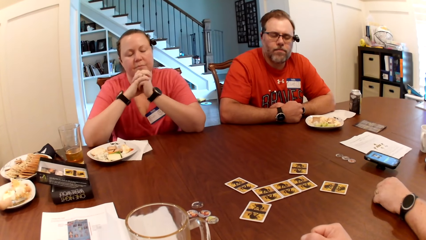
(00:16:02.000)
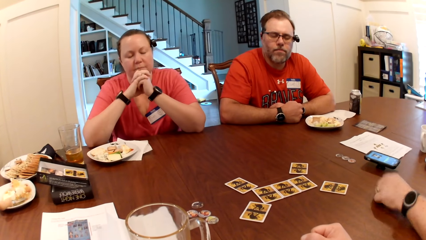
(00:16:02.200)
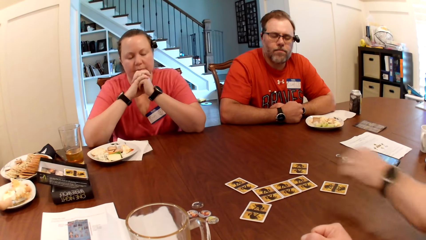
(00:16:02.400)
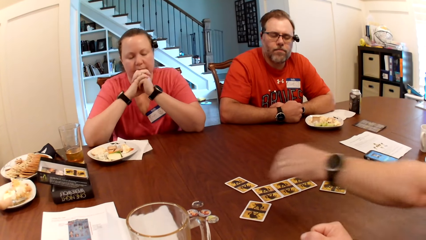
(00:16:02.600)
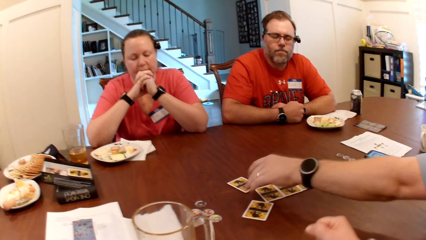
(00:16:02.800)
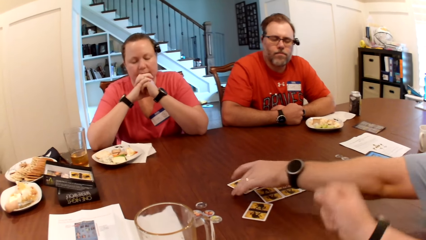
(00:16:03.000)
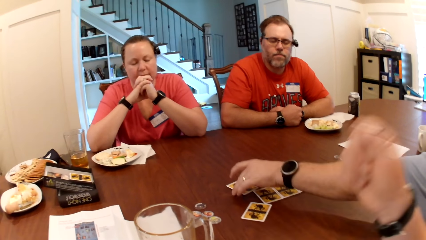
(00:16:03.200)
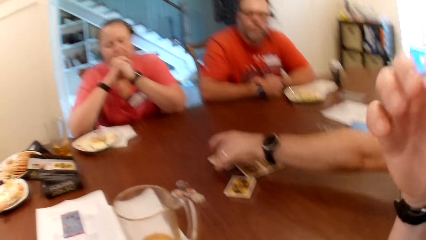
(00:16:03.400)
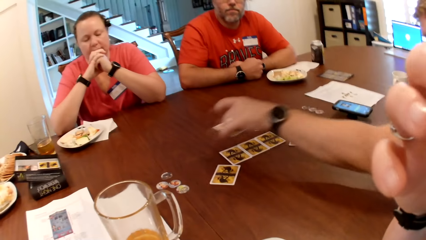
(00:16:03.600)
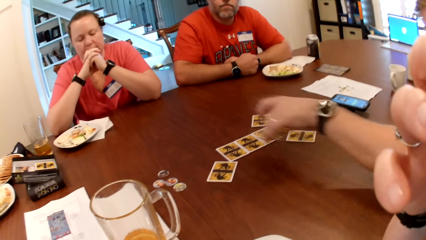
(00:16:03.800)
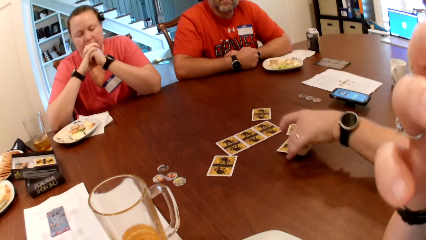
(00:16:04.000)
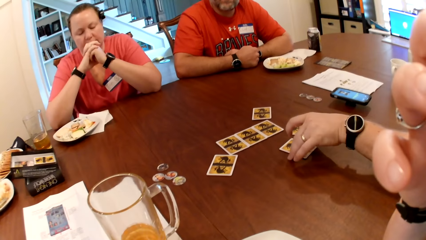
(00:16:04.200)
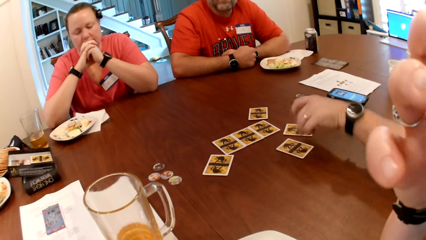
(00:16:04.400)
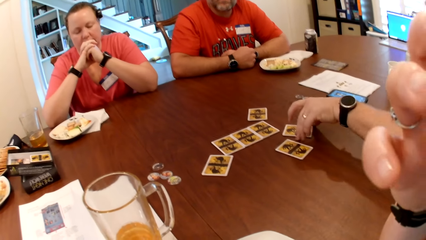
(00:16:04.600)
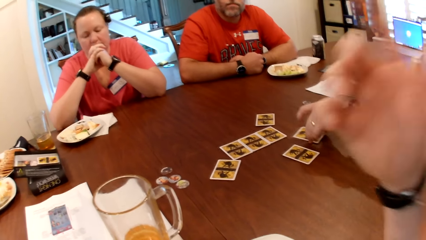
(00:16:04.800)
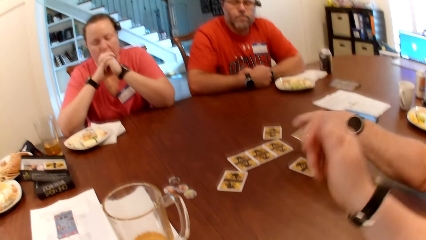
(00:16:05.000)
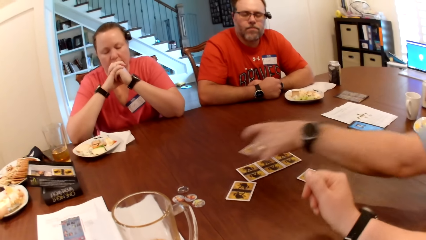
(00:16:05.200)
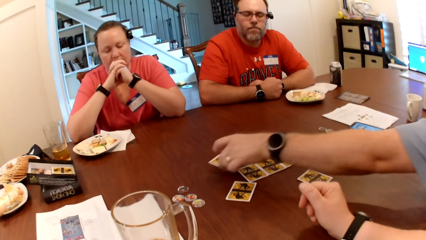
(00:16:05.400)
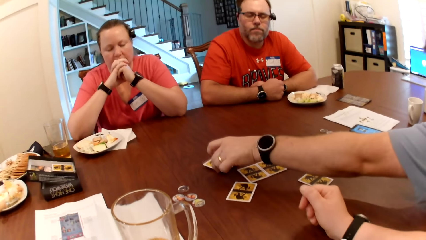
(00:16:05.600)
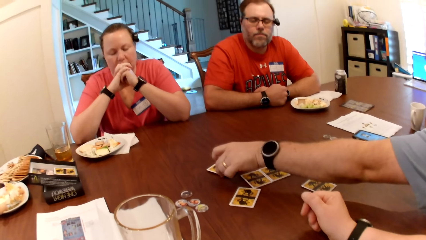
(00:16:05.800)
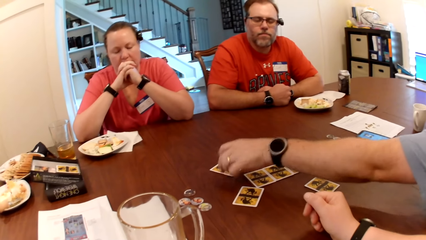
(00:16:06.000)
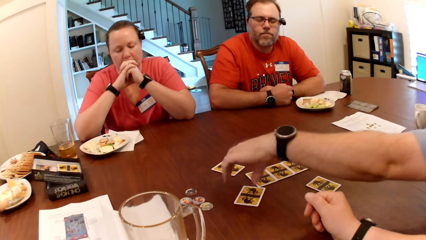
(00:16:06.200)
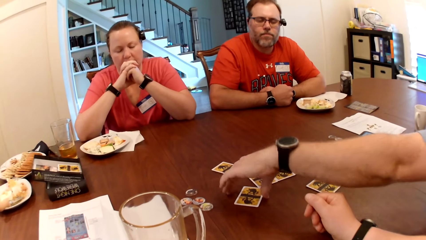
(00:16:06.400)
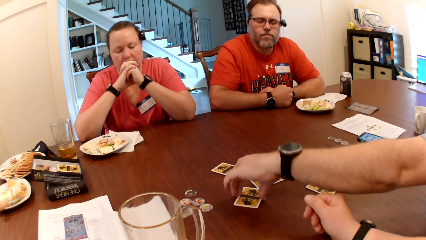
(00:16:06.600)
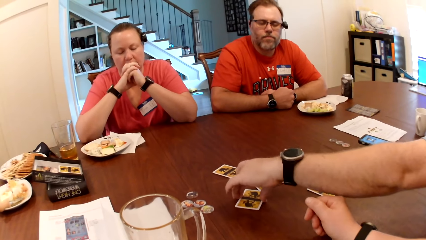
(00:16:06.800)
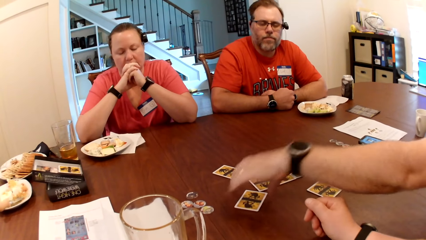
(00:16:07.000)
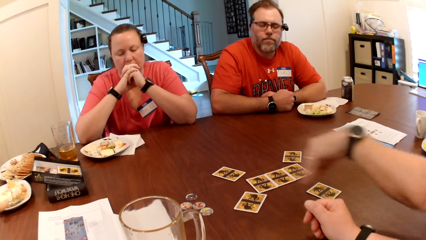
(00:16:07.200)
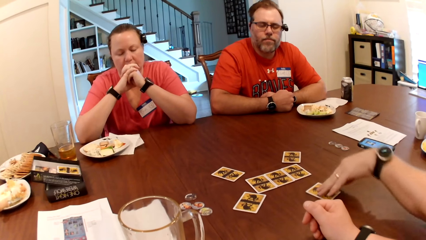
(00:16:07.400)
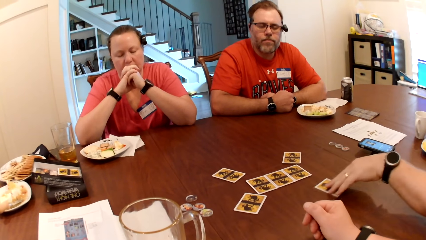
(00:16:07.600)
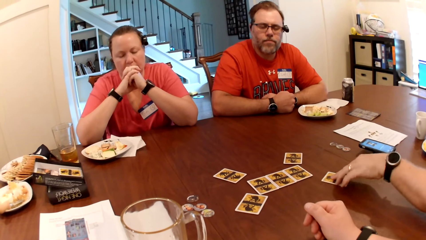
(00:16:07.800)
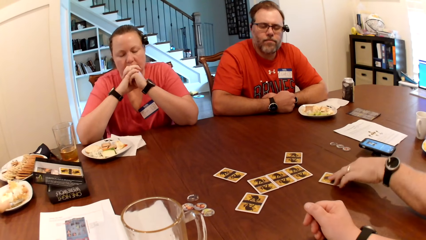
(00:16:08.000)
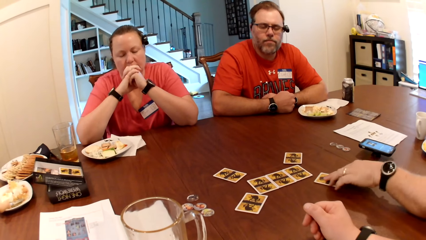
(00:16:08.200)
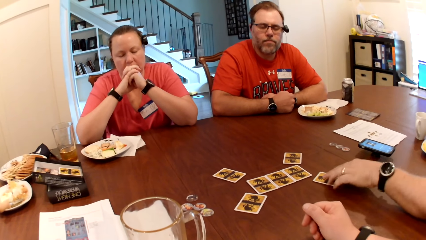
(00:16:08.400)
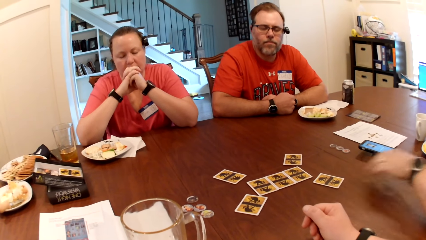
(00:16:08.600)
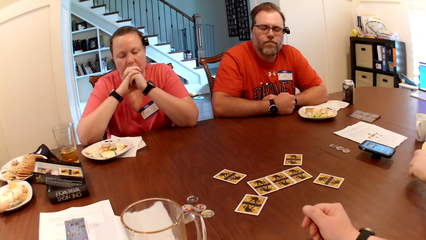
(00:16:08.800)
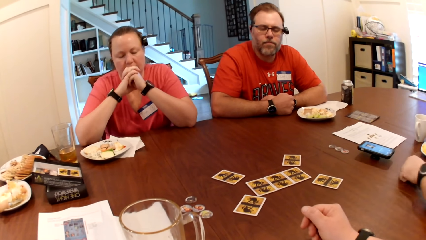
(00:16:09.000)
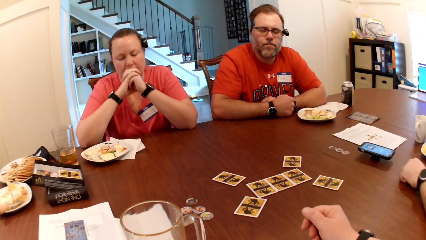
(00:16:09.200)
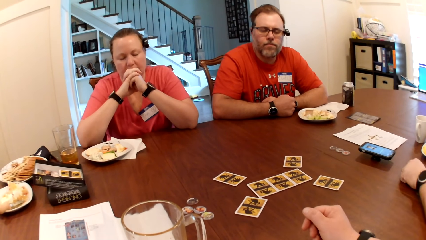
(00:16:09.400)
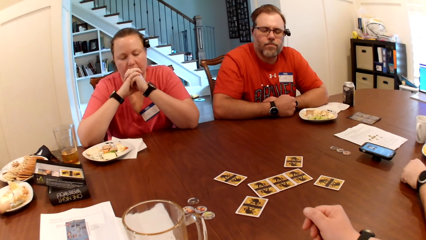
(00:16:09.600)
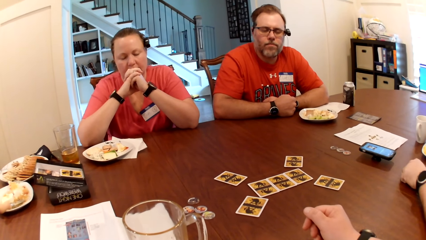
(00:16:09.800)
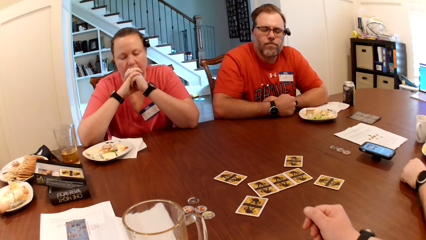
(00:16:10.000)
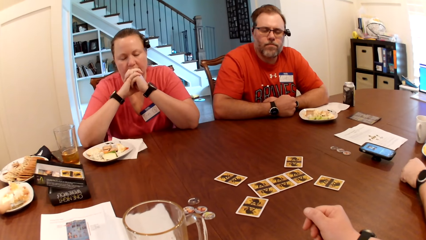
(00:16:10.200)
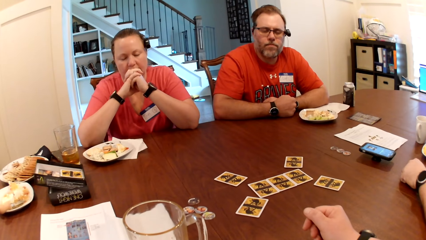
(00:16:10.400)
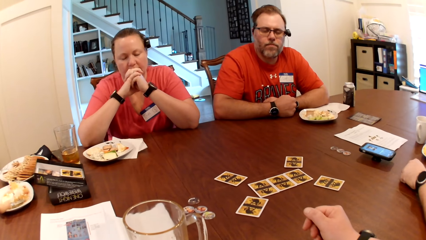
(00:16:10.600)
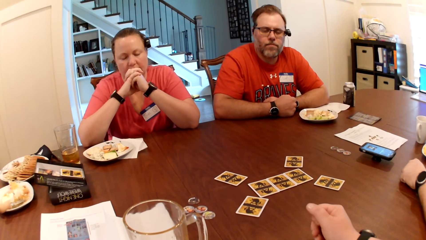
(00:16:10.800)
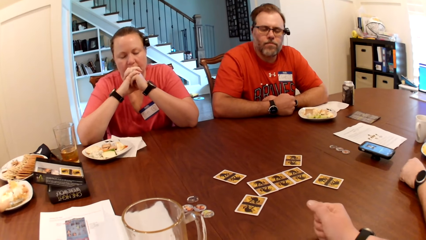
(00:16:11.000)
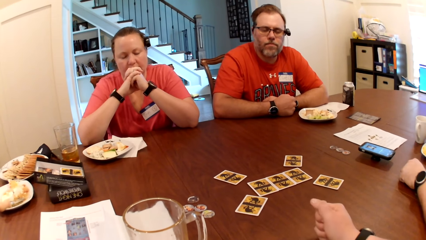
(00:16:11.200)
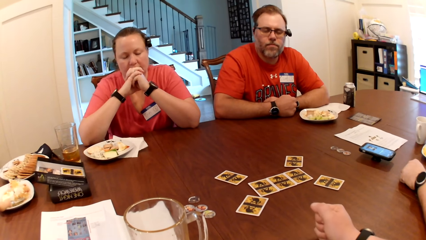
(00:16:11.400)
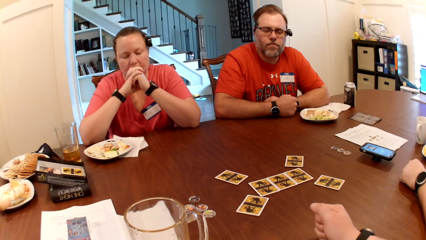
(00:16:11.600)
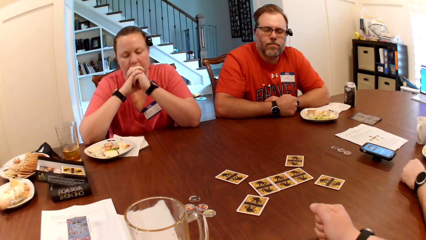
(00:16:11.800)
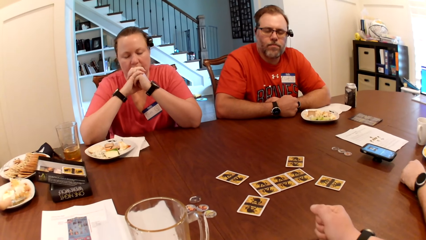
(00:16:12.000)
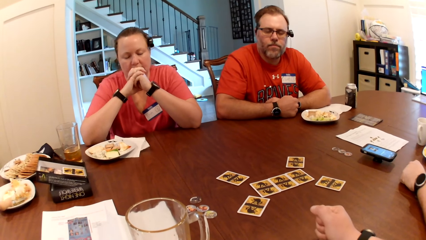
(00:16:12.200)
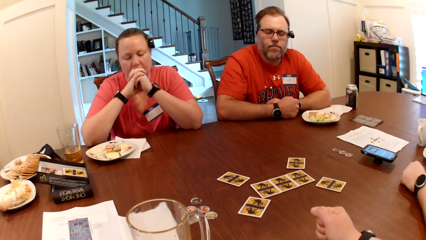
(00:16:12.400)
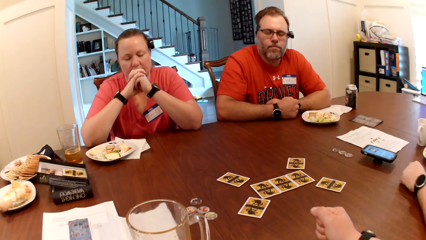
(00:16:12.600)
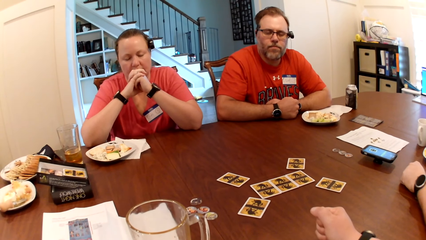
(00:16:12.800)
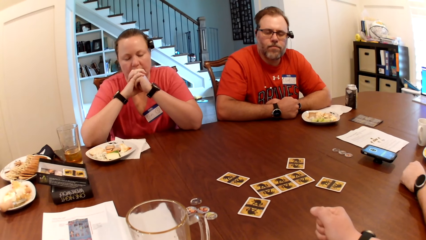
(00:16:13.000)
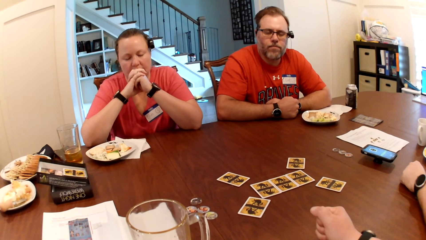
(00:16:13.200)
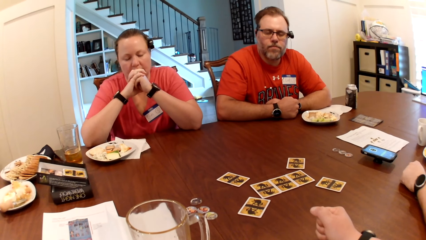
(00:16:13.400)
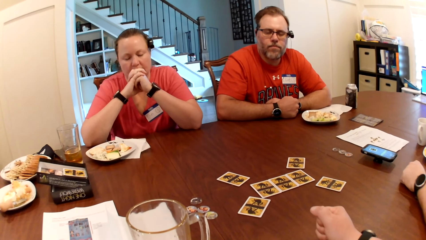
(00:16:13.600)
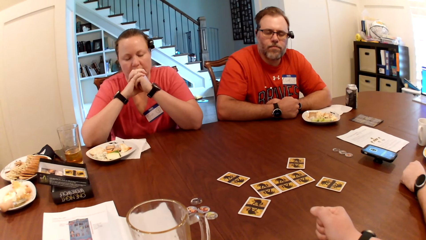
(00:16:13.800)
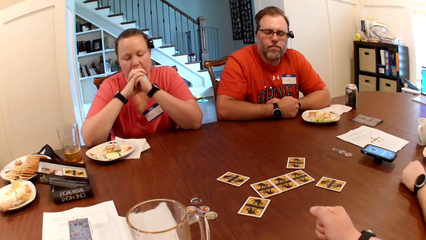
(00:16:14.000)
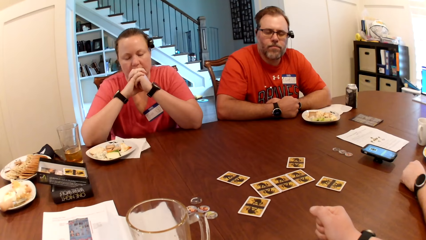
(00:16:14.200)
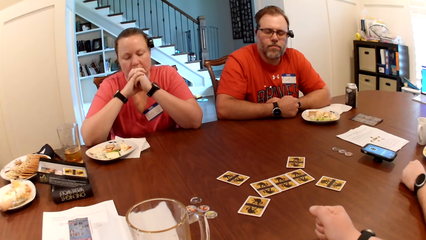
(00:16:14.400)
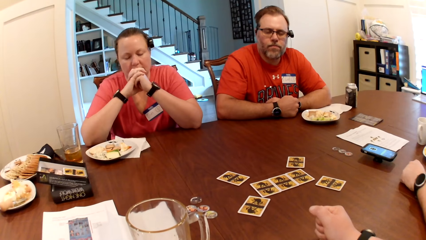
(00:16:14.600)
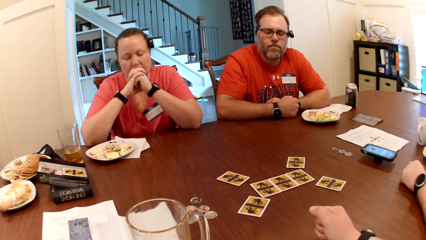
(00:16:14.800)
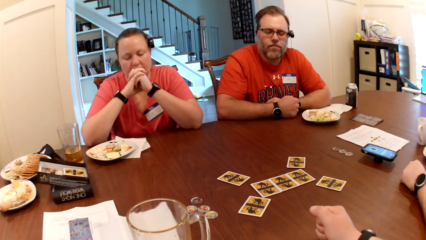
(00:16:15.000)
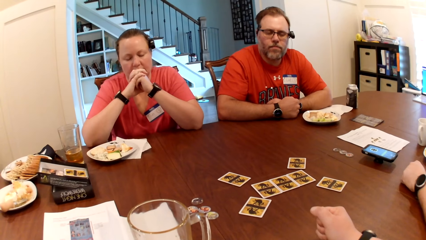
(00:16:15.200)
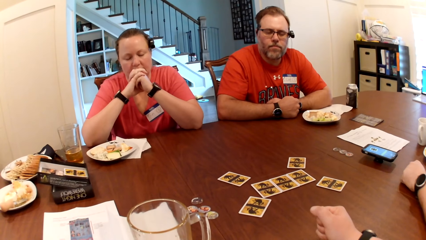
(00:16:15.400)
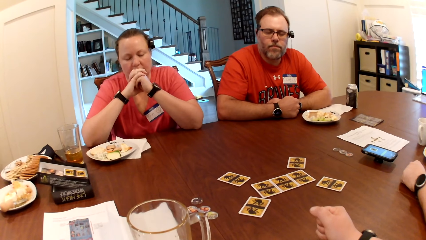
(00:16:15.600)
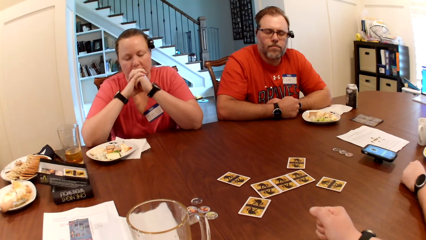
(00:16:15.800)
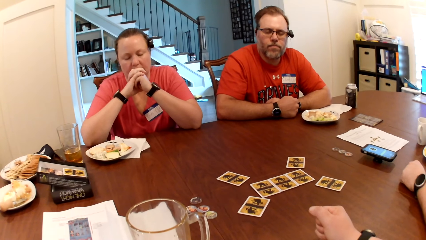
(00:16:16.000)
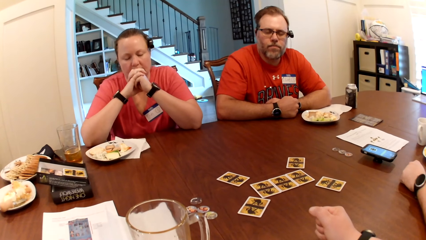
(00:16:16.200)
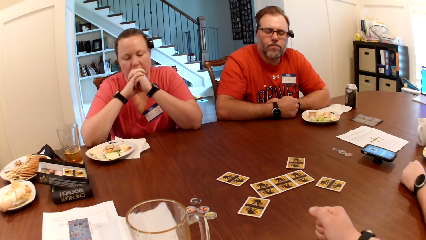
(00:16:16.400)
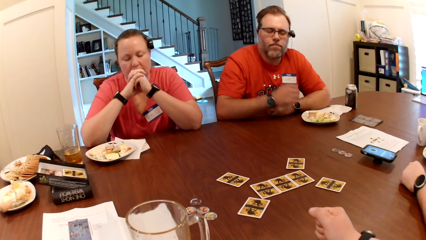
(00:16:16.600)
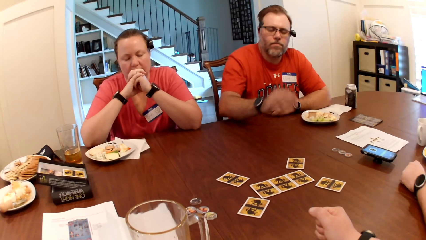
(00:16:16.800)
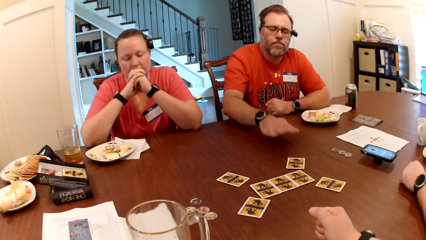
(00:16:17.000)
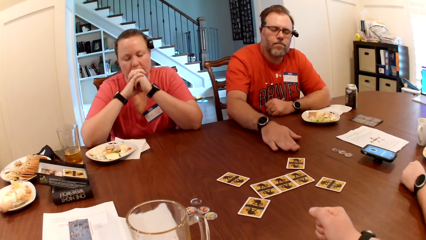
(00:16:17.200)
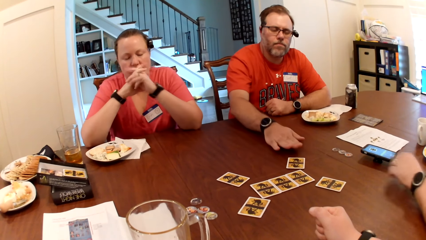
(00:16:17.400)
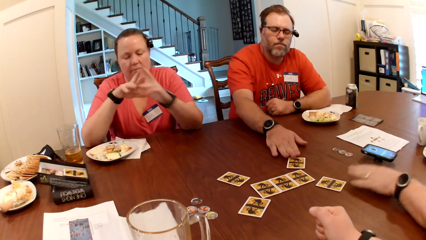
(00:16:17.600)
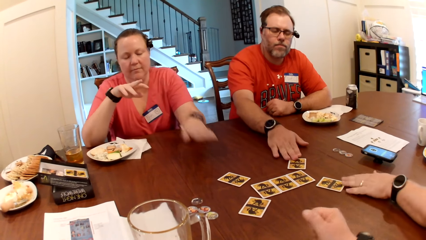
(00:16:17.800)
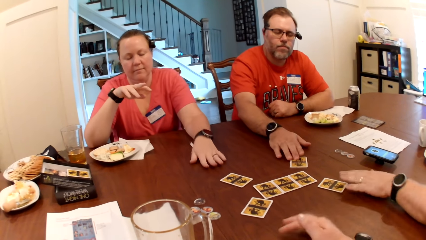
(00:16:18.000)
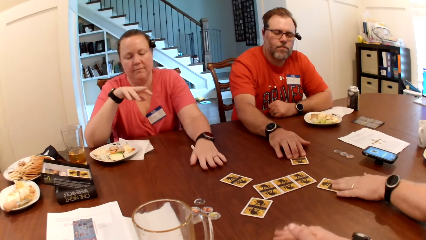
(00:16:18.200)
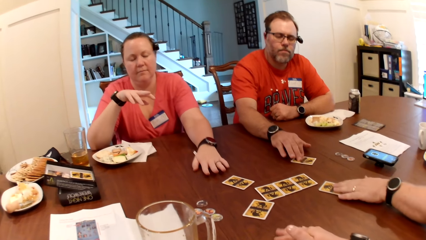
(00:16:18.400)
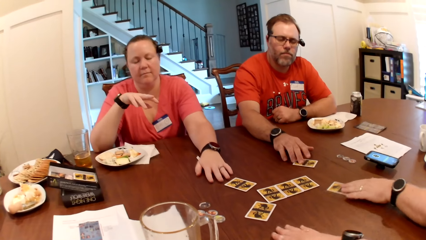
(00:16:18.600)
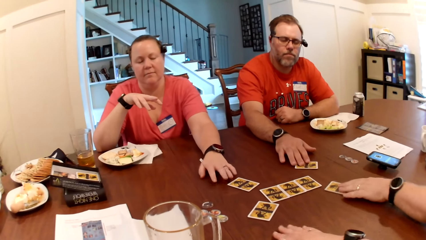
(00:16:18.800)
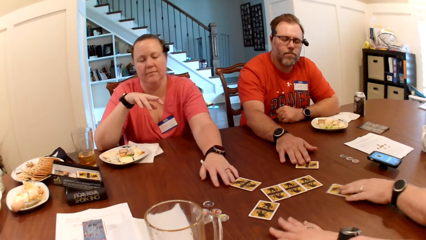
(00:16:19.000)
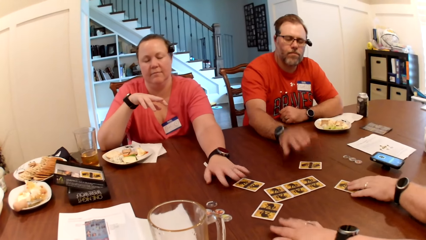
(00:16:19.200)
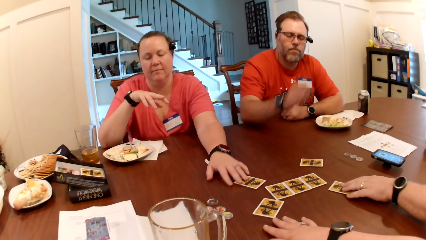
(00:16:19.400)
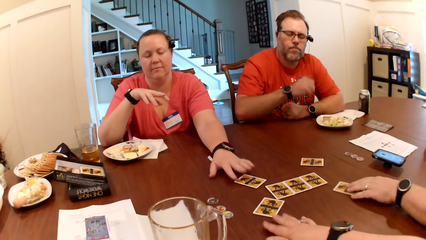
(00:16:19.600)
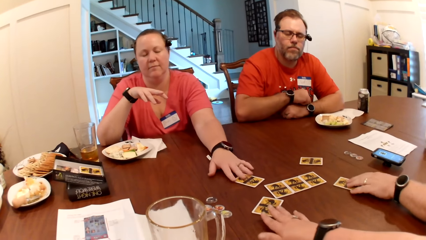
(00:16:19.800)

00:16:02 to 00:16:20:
The man adjusts card positions on the table with his left hand. The man moves the card on the table slightly around with his left hand. Another man moves the card on the table slightly around with his right hand. The woman moves the card on the table with her left hand.
